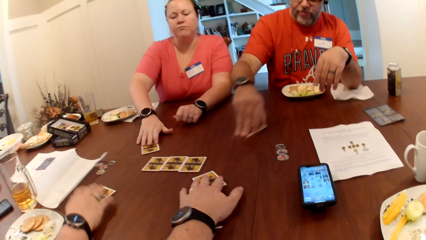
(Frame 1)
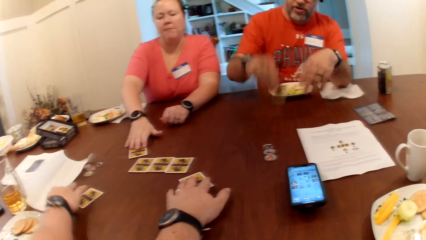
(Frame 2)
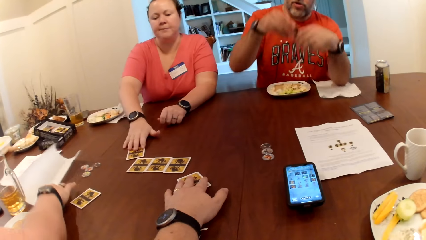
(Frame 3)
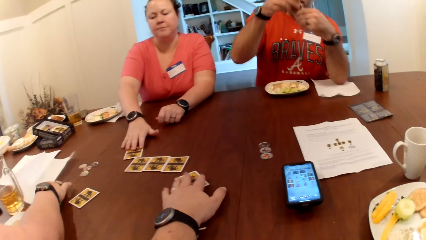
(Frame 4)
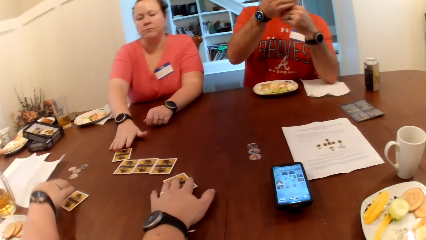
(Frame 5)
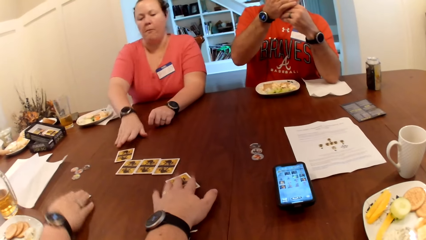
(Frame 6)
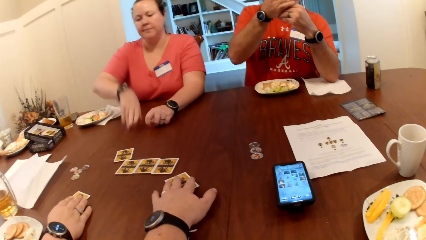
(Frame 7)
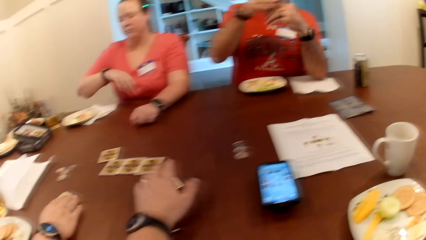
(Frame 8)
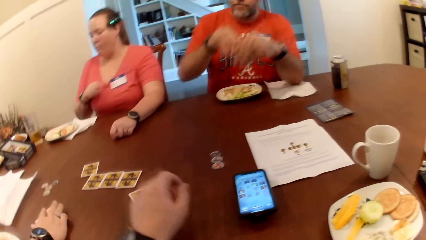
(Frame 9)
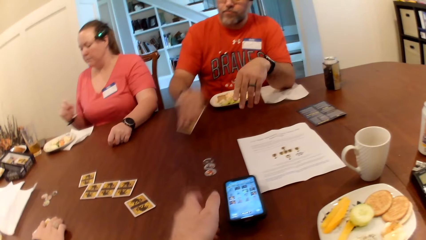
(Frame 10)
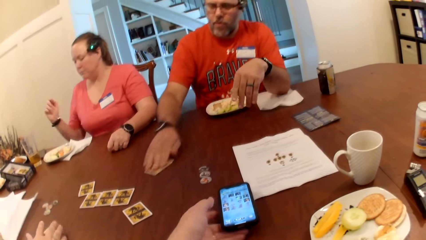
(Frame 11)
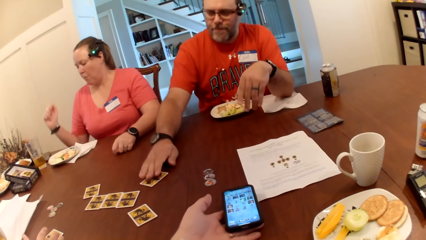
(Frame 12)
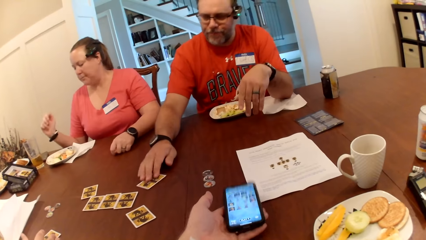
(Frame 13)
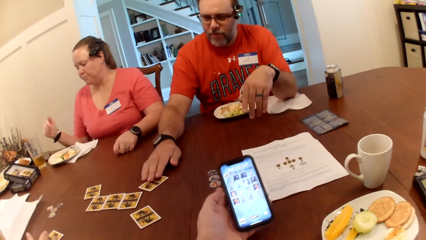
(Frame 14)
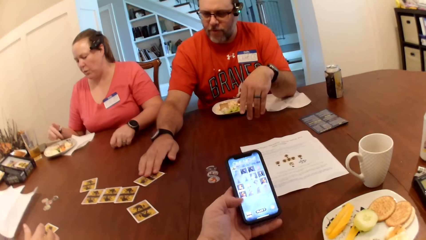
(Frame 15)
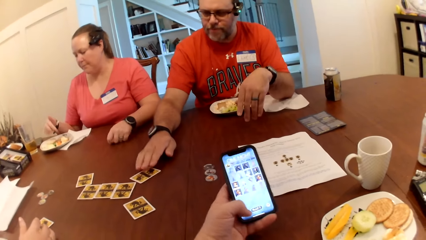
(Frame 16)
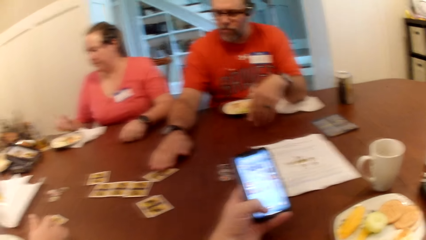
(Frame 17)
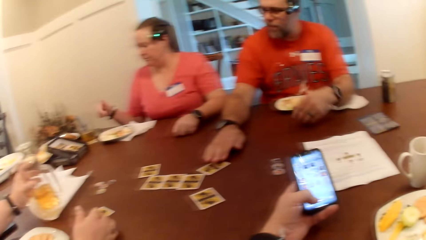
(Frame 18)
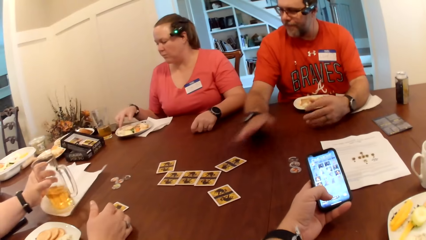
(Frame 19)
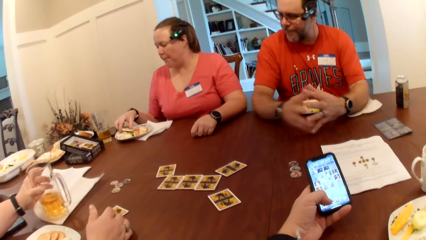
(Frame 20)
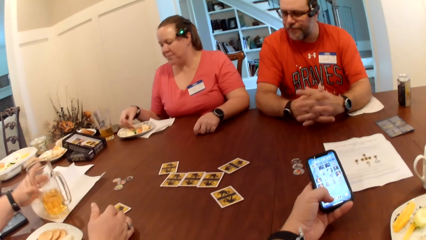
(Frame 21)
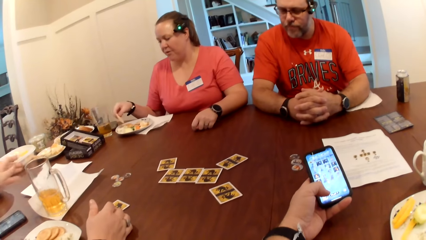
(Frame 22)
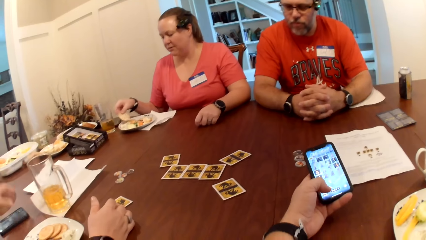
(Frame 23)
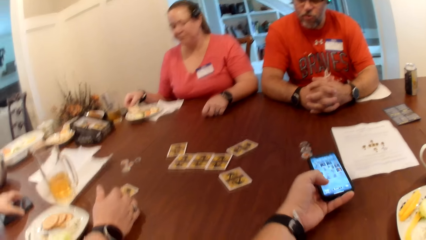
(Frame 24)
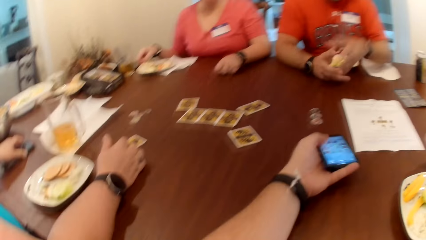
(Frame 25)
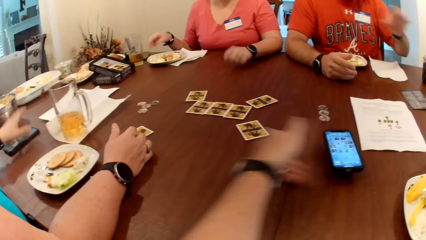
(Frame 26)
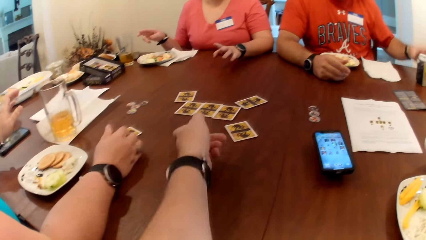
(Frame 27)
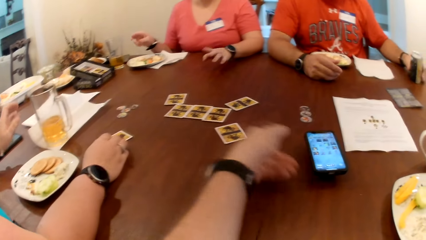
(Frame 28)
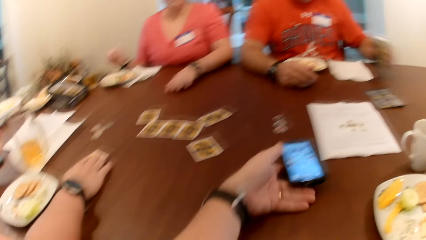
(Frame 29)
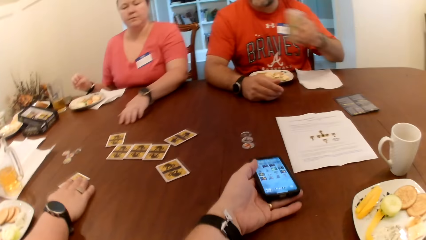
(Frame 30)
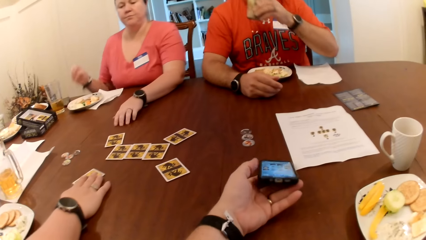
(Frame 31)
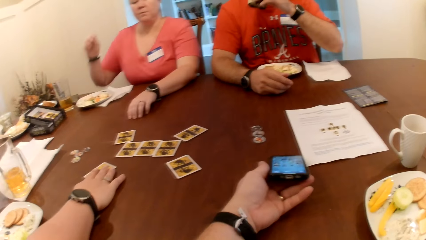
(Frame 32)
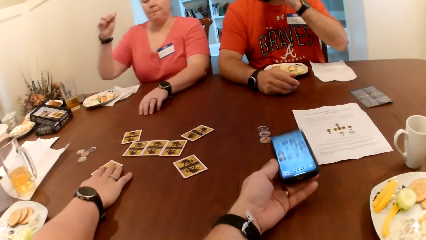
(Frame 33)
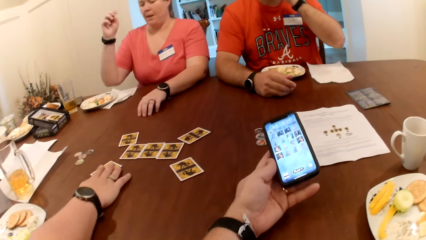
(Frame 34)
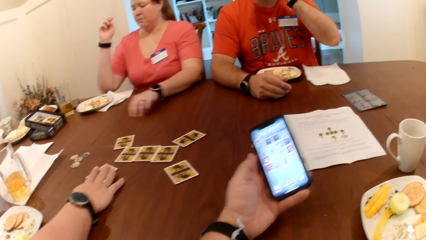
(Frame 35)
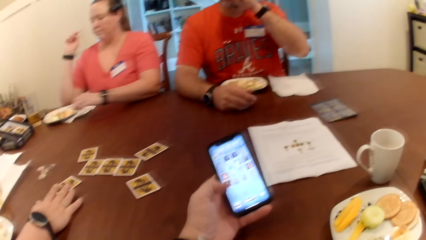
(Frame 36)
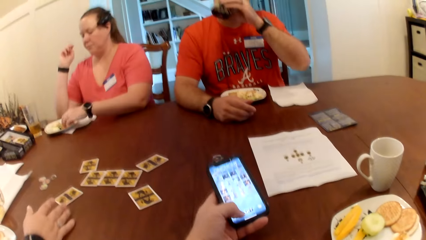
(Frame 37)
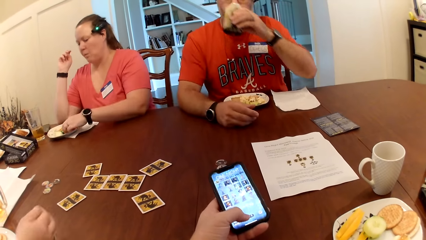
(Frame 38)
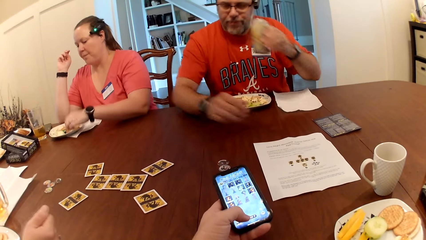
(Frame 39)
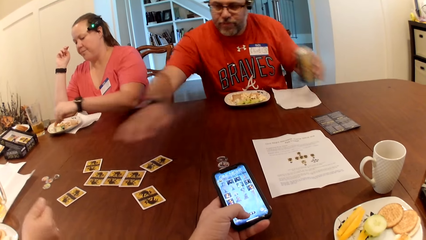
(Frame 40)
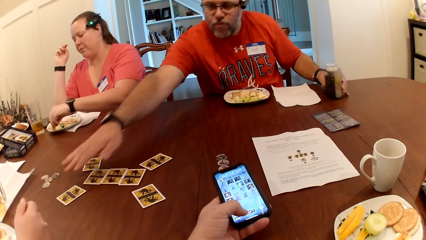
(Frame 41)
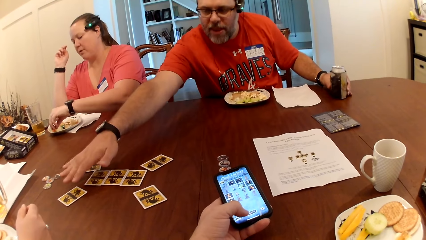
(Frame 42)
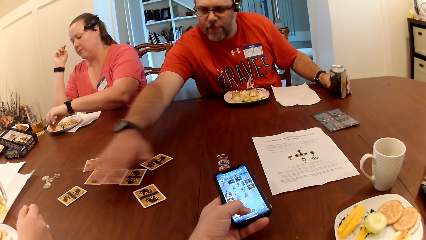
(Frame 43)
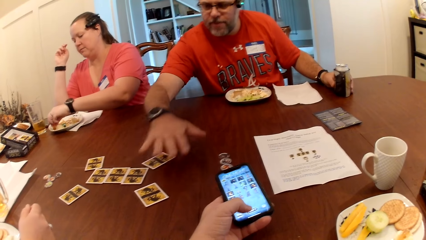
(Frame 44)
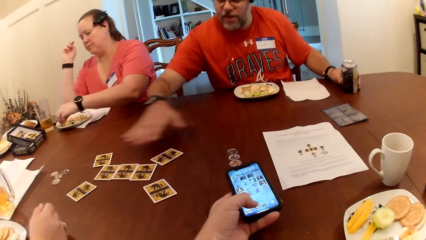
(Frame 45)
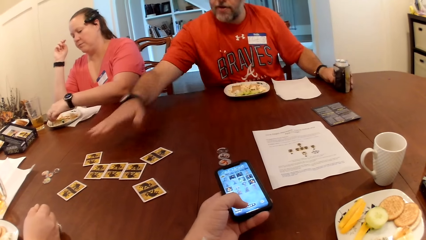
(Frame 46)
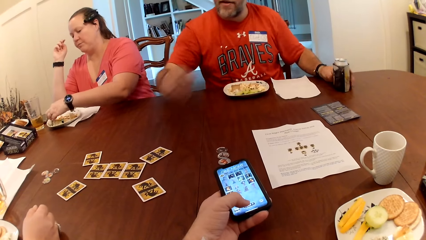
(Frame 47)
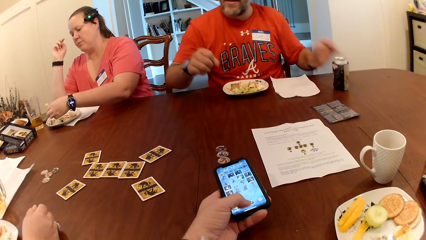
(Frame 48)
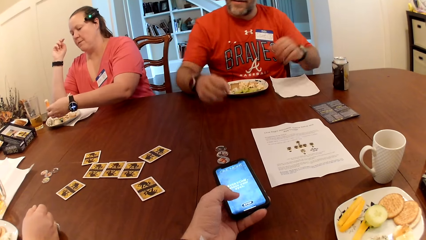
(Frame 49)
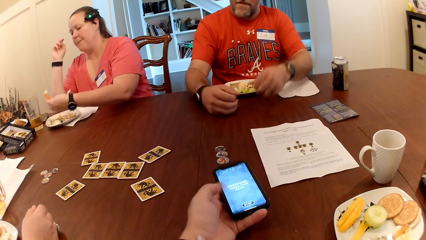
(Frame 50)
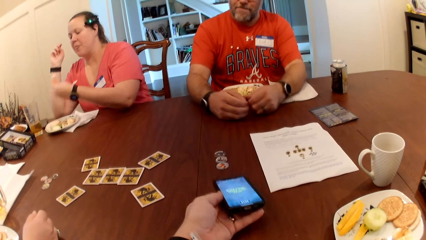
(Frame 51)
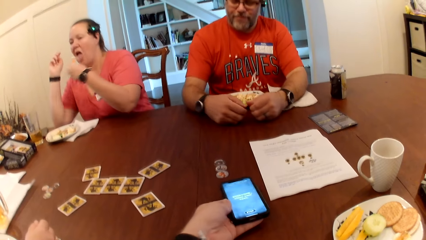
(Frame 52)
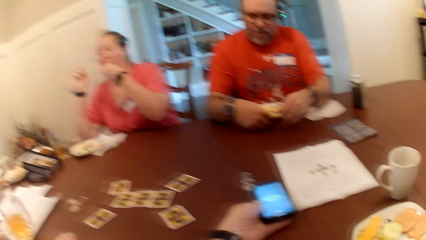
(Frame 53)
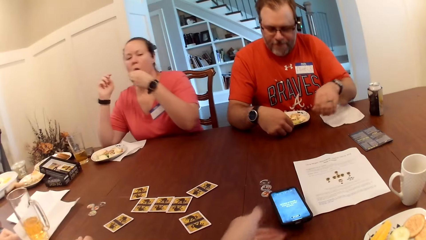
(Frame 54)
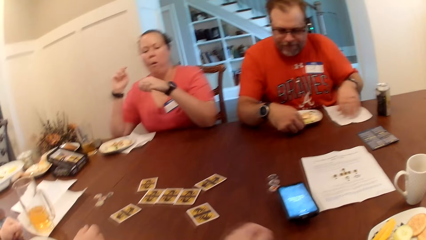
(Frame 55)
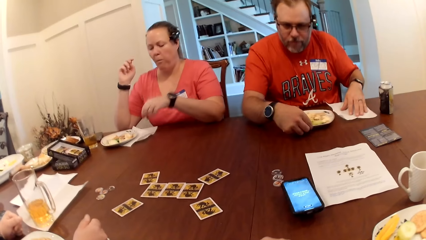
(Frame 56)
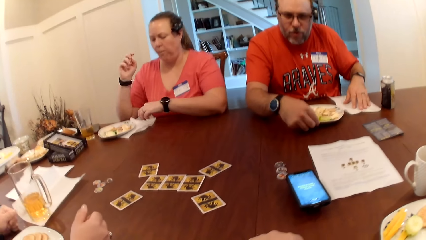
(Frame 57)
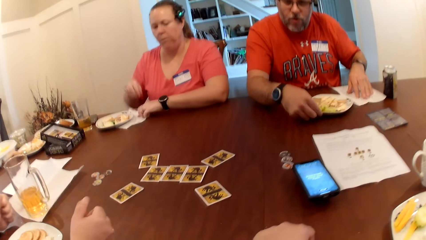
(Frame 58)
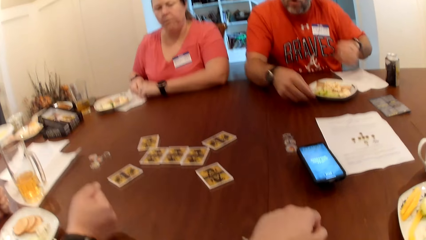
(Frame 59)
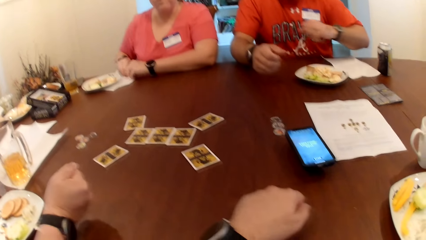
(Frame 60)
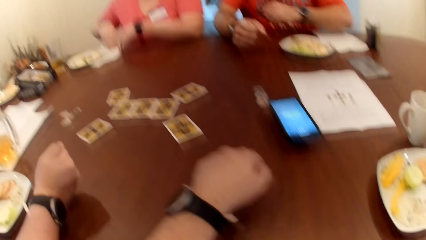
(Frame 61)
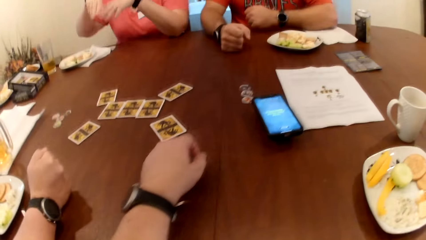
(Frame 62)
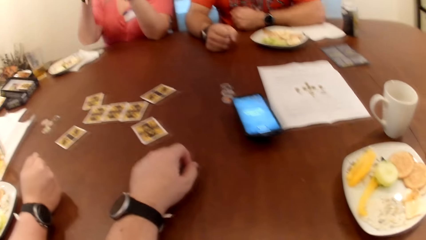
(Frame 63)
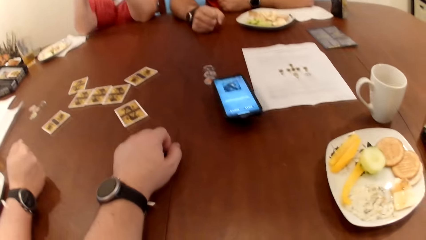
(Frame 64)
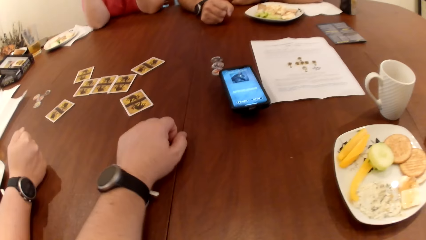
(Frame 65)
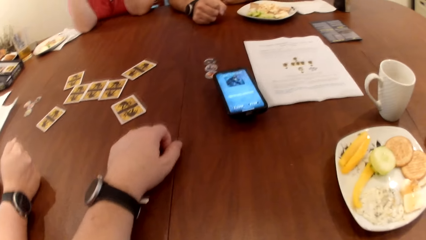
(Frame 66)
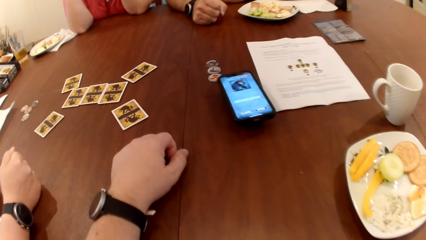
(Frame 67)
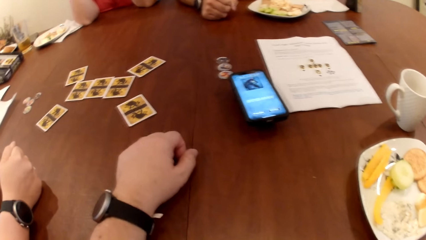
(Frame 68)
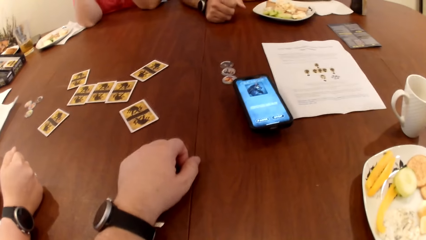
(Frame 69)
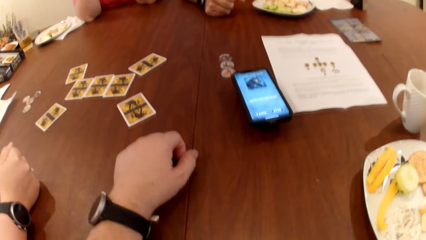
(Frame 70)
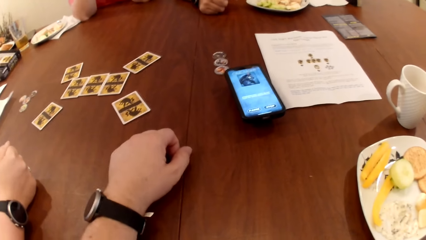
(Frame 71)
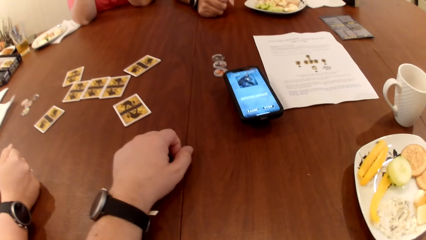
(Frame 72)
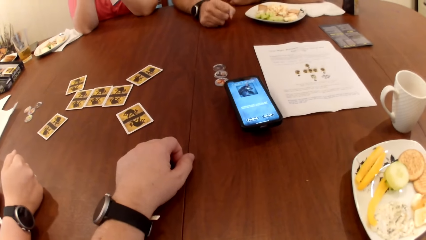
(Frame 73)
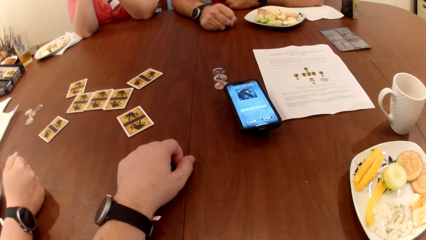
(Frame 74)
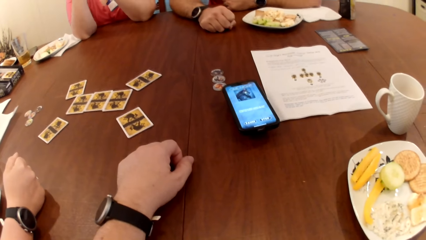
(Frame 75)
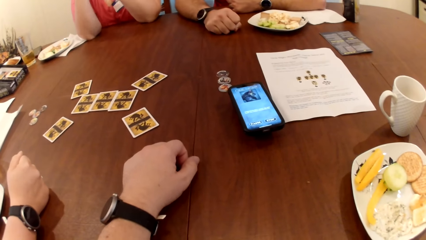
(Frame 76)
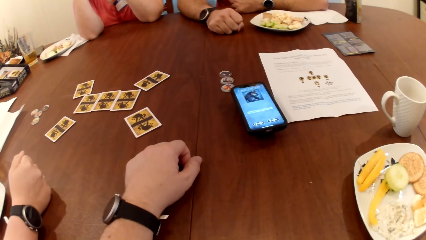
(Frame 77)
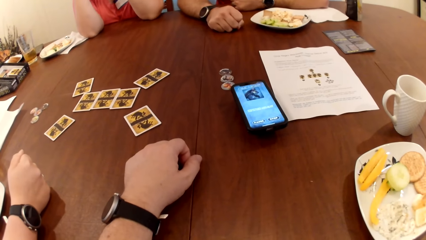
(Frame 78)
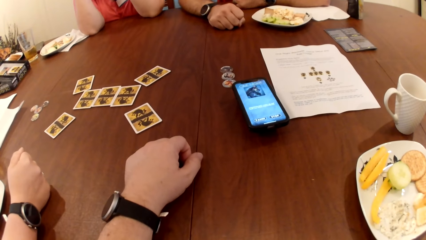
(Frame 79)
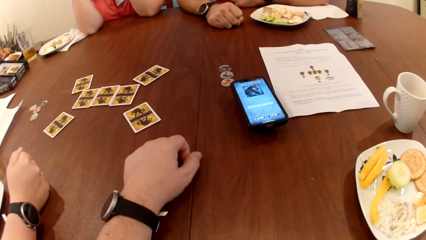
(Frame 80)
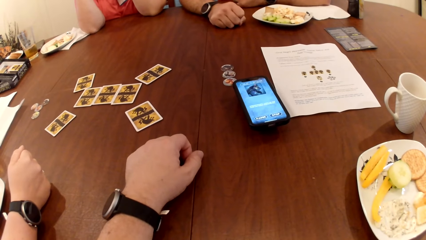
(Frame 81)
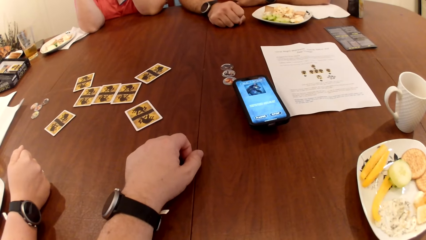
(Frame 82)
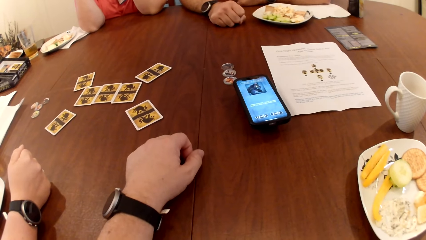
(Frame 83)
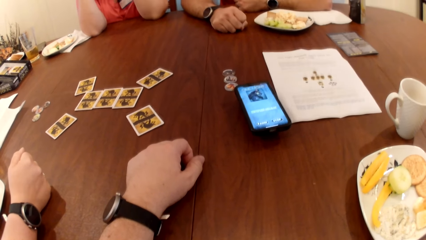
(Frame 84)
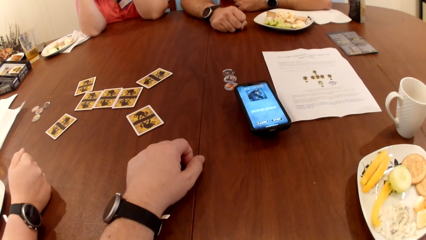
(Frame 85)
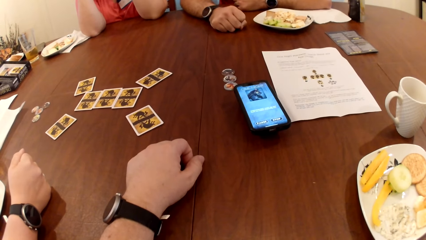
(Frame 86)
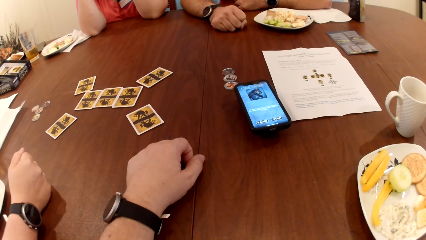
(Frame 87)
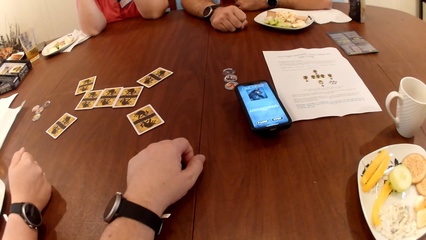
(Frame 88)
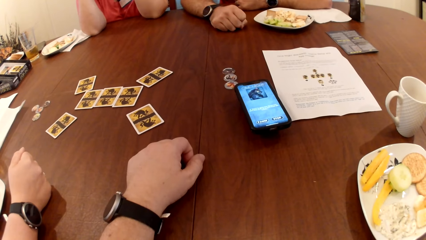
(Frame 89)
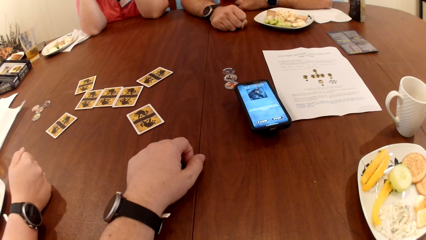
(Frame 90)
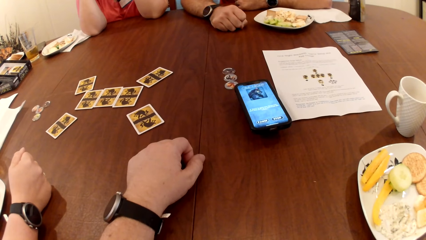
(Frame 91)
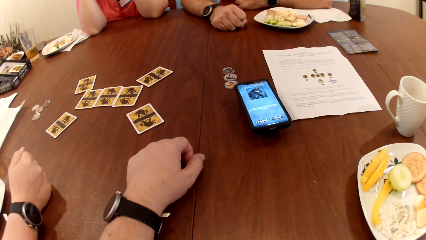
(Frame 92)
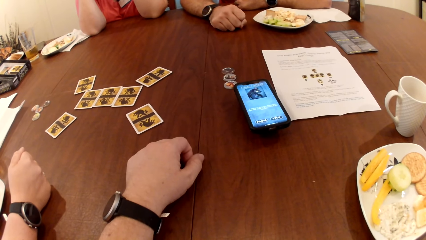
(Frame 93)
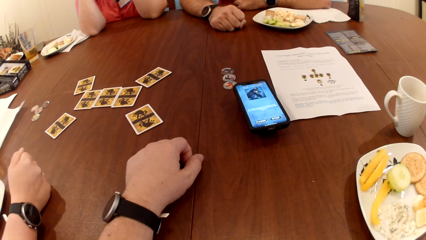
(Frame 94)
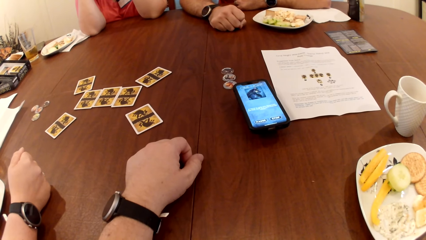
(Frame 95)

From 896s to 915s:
A man picks the card on the table with his right hand. A woman adjusts the card on the table with her right hand. The man drops the card on the table with his right hand. The camera wearer picks the phone on the table with his left hand and operates the phone with his left hand. The woman adjusts a cup of juice on the table with her left hand and adjusts a phone on the table with her left hand. The camera wearer drops the phone on the table with his left hand. The man picks the canned drink on the table with his left hand. The camera wearer picks the phone on the table with his left hand. The man drinks the canned drink in his left hand. The woman adjusts the card on the card with her right hand. The camera wearer operates the phone with his left hand. The man drops the canned drink on the table with his left hand. Another woman picks fruit from the plate with her left hand. The camera wearer drops the phone on the table with his left hand. The other woman eats the fruit in her left hand. The man adjusts the plate with his right hand.
